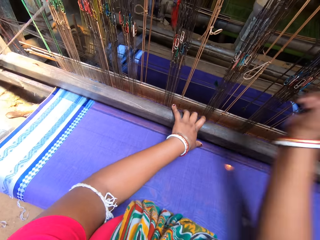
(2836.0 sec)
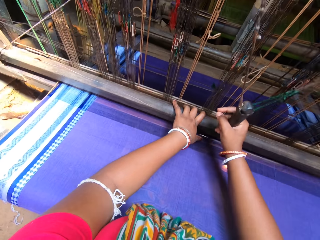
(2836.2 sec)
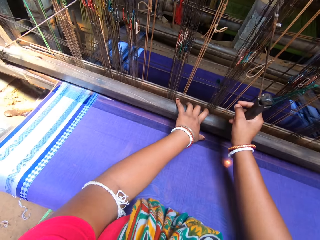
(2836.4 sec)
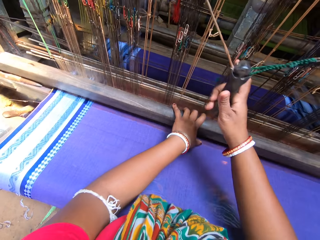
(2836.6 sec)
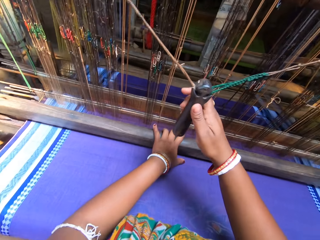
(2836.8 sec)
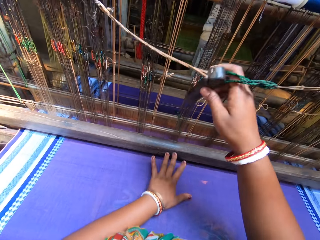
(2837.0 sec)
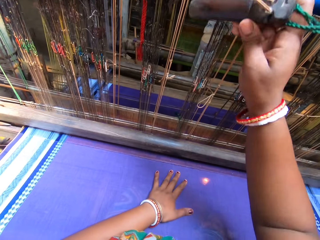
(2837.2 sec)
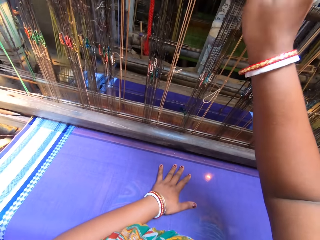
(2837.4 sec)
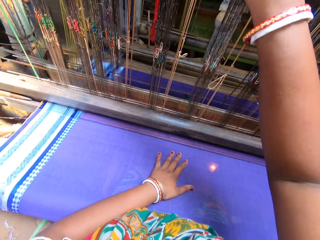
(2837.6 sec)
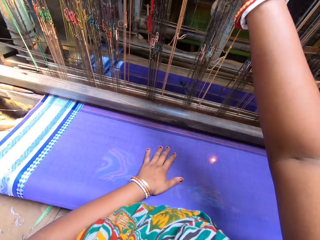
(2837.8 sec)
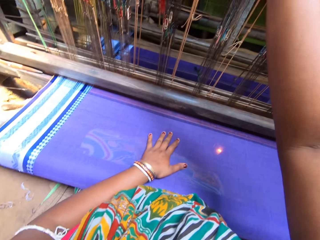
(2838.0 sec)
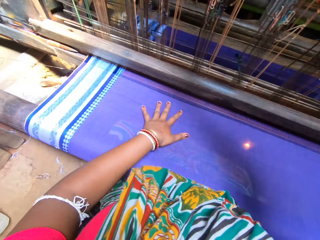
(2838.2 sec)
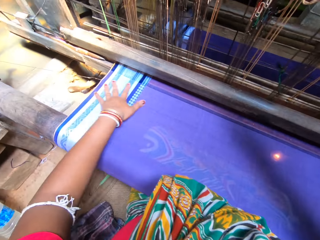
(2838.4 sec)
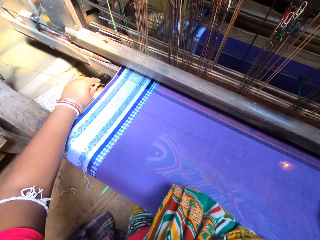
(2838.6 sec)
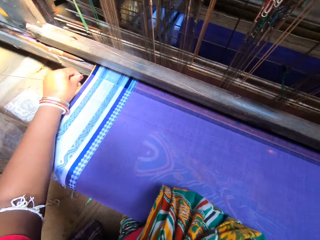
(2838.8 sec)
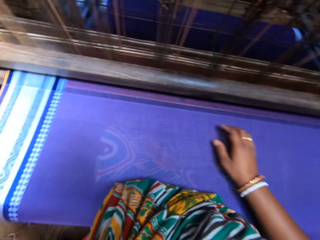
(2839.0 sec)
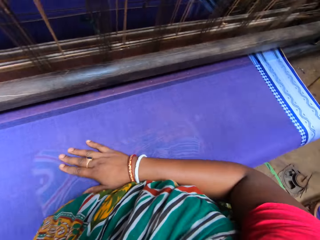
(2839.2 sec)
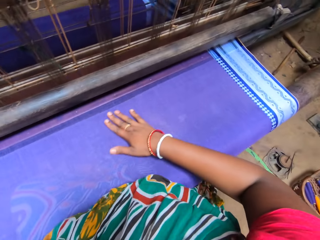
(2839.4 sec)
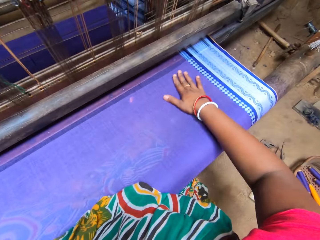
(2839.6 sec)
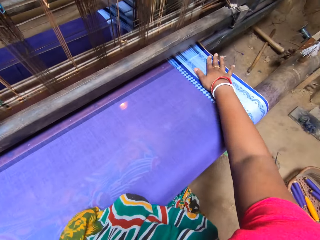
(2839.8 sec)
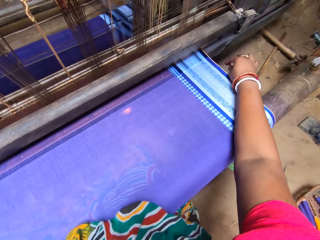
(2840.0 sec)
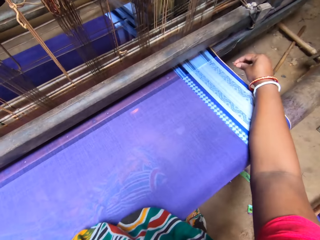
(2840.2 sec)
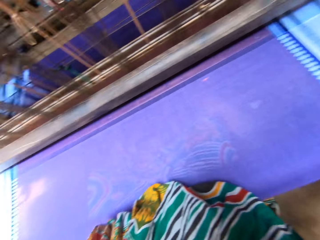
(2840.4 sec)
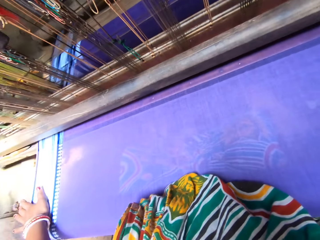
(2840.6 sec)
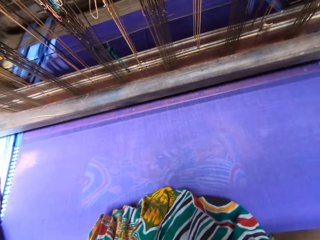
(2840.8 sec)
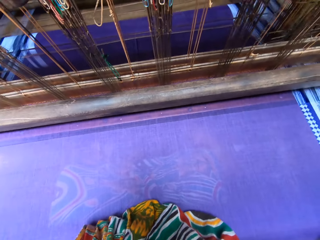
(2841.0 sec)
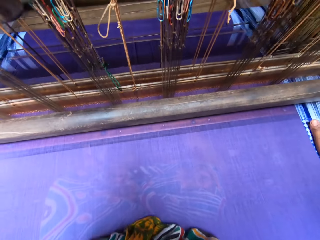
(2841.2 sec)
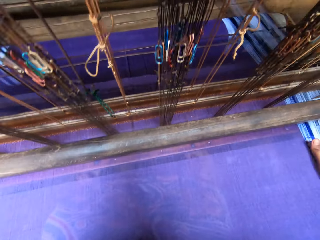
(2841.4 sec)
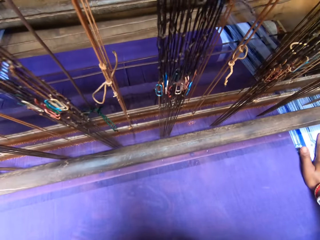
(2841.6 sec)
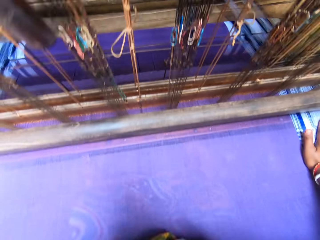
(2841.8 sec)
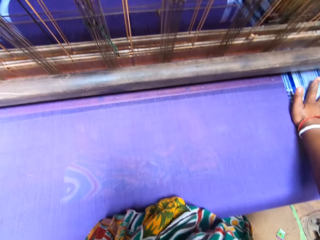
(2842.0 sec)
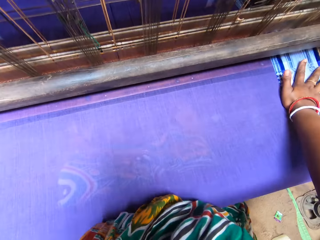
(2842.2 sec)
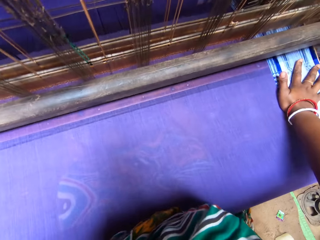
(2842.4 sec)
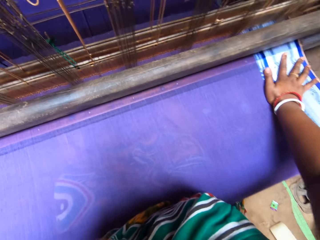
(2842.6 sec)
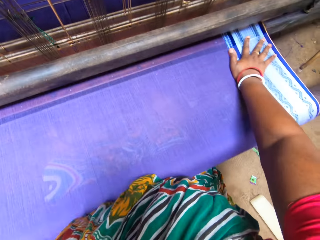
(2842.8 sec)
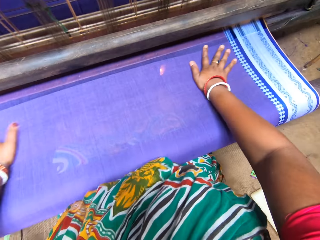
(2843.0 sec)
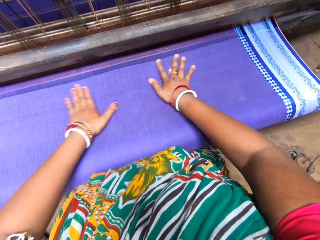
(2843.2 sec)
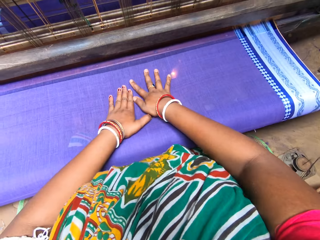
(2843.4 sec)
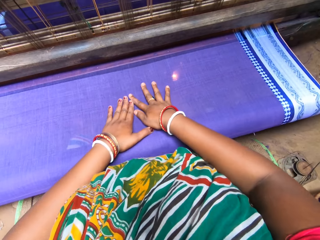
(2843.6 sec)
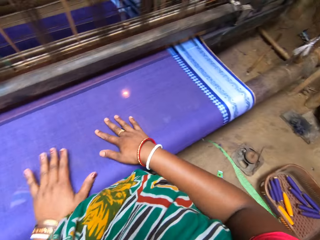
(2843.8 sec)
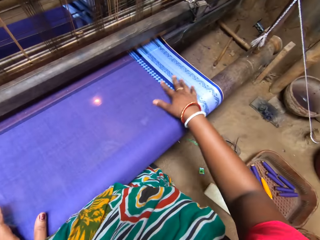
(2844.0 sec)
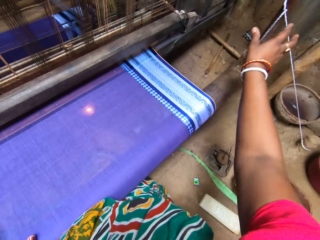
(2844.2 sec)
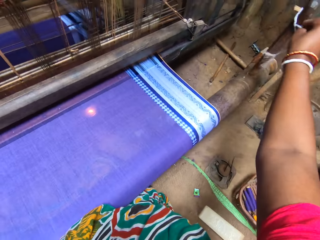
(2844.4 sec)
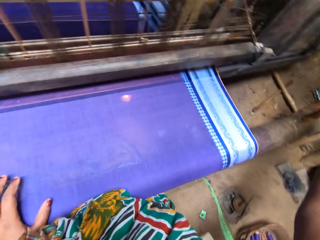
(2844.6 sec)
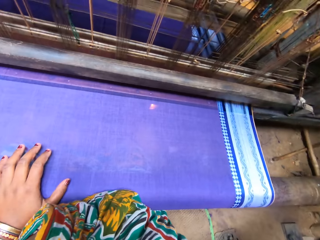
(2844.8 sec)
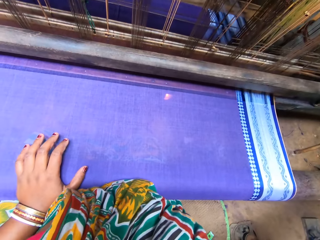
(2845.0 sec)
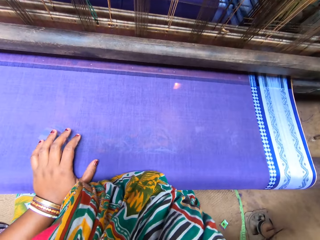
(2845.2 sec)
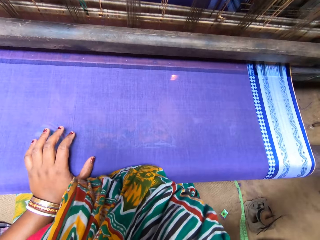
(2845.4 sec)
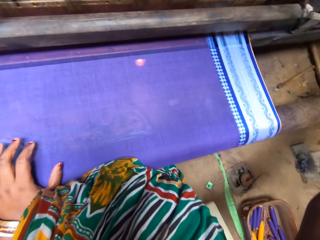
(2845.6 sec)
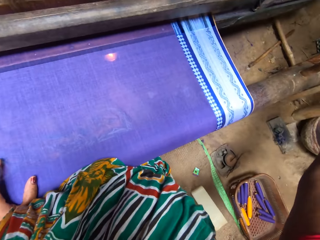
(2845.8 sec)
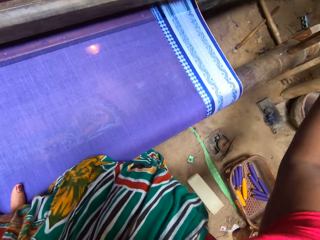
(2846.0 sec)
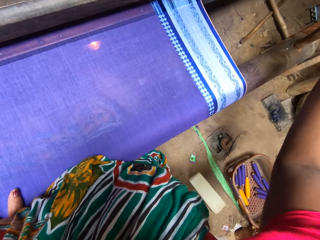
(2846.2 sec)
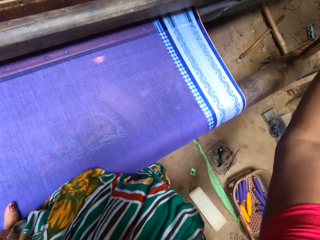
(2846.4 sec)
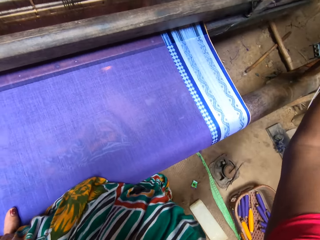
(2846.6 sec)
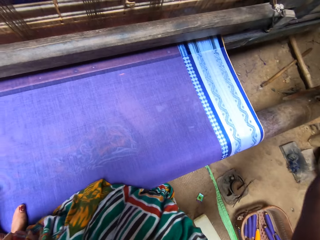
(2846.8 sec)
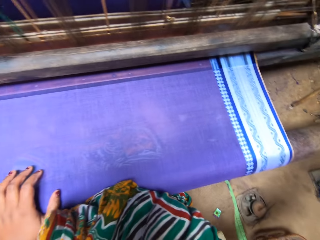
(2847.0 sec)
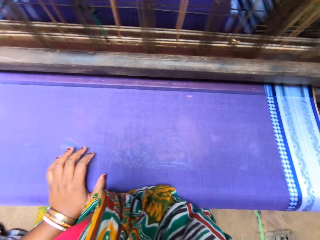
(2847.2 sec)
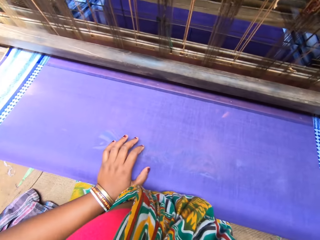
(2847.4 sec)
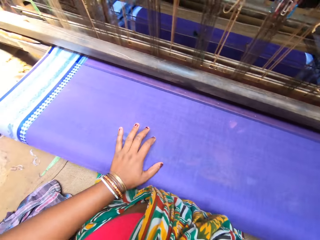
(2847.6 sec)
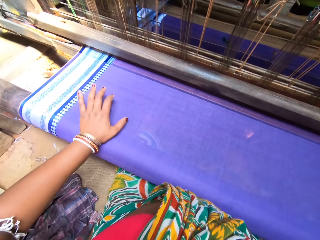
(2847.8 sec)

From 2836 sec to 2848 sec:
The camera wearer stops the warp. She moves her left hand across the fabric. She adjusts the yarn with her left hand. She pulls the yarn. She moves her right hand across the fabric. She adjusts the yarn with her right hand. She holds on to a needle. She moves both hands across the fabric. She flattens the fabric. She adjusts the rope of the loom machine with her right hand. She holds on to the yarn.

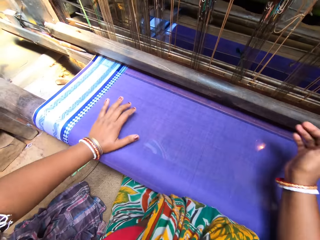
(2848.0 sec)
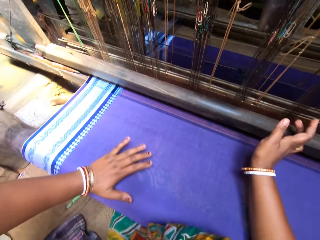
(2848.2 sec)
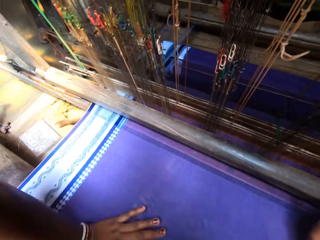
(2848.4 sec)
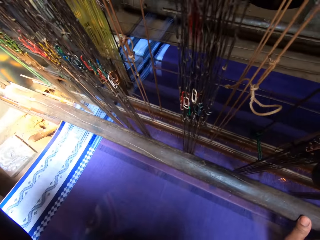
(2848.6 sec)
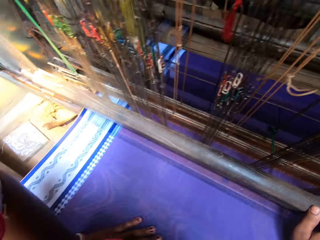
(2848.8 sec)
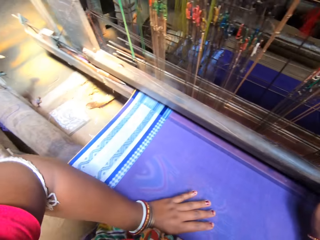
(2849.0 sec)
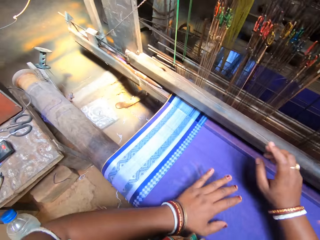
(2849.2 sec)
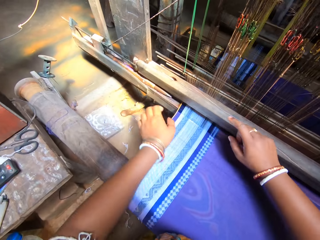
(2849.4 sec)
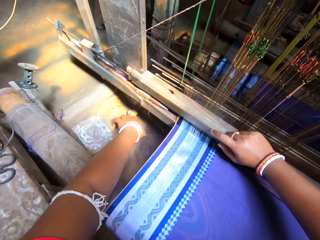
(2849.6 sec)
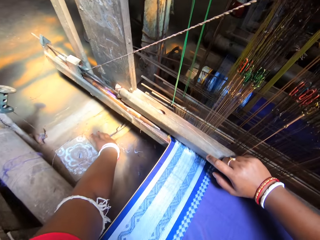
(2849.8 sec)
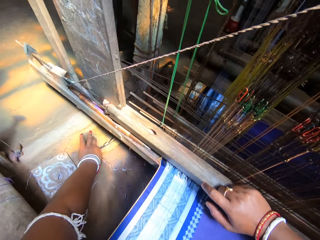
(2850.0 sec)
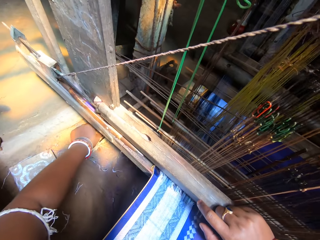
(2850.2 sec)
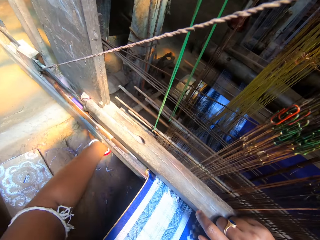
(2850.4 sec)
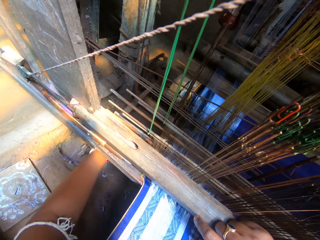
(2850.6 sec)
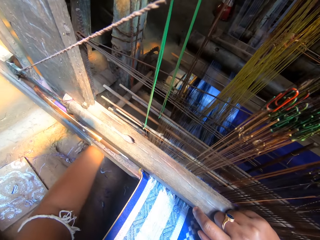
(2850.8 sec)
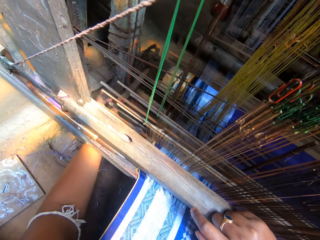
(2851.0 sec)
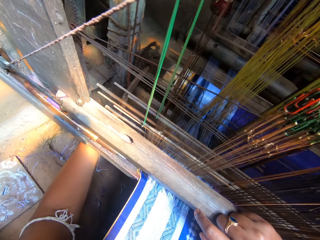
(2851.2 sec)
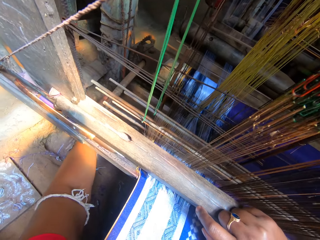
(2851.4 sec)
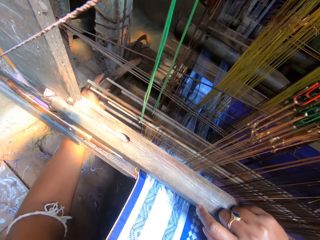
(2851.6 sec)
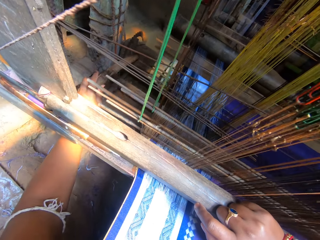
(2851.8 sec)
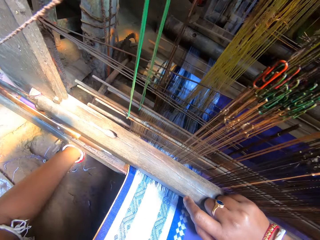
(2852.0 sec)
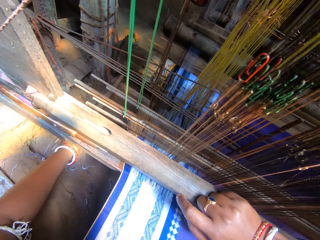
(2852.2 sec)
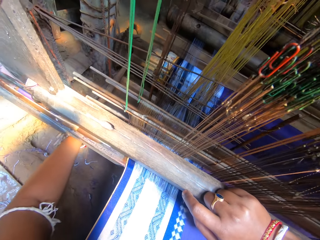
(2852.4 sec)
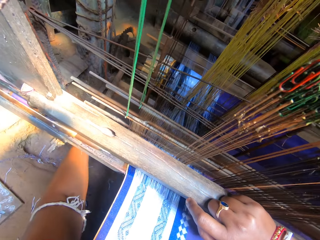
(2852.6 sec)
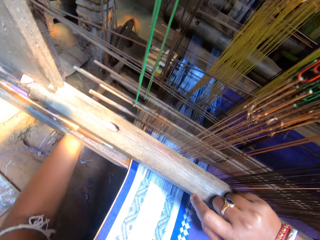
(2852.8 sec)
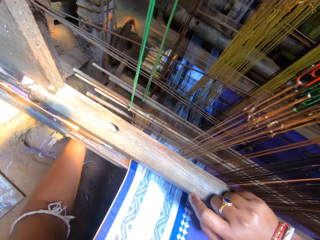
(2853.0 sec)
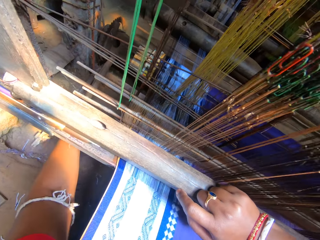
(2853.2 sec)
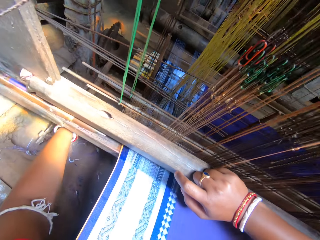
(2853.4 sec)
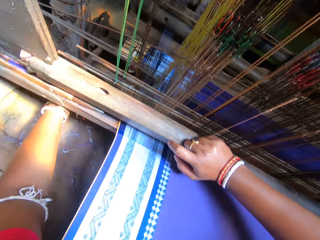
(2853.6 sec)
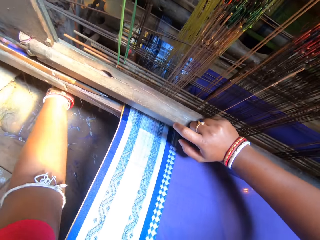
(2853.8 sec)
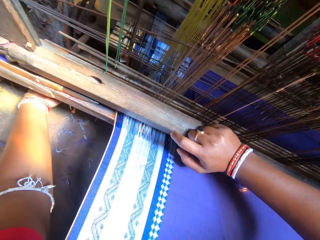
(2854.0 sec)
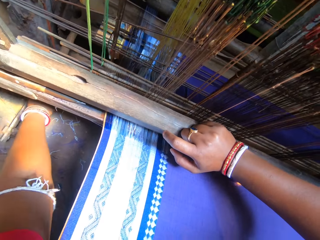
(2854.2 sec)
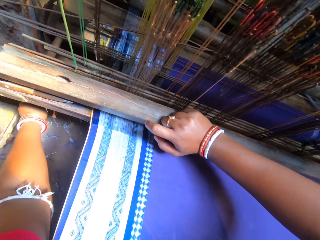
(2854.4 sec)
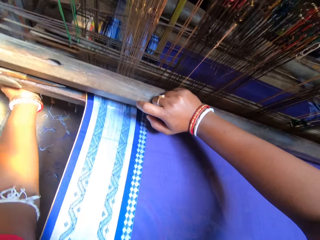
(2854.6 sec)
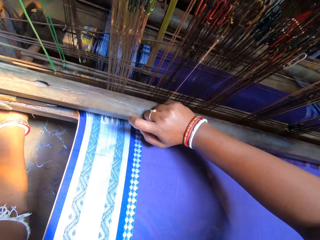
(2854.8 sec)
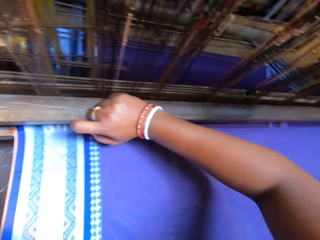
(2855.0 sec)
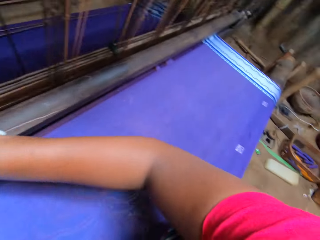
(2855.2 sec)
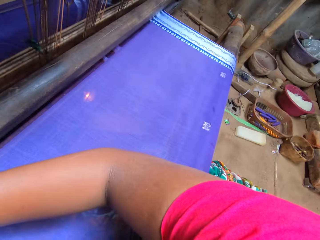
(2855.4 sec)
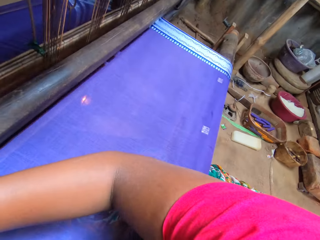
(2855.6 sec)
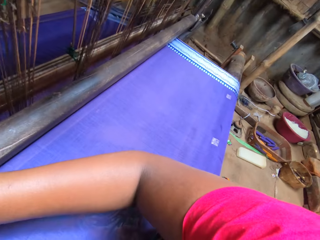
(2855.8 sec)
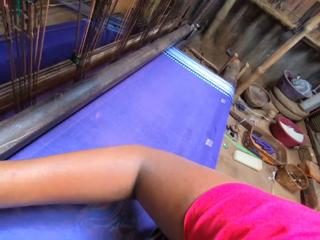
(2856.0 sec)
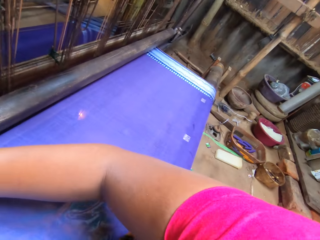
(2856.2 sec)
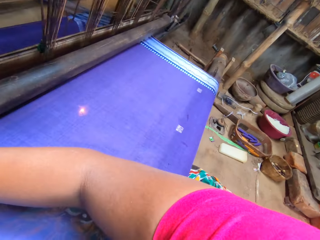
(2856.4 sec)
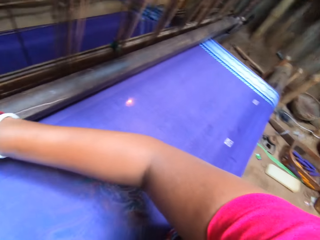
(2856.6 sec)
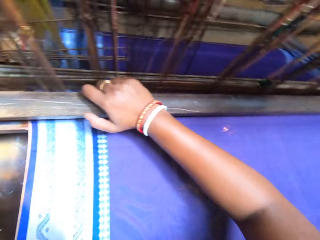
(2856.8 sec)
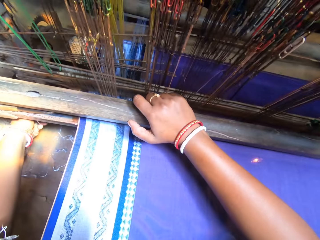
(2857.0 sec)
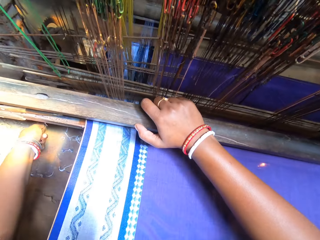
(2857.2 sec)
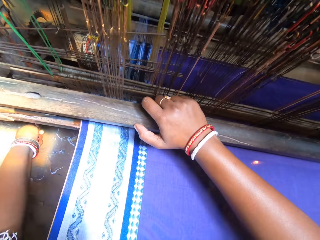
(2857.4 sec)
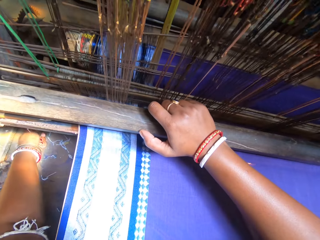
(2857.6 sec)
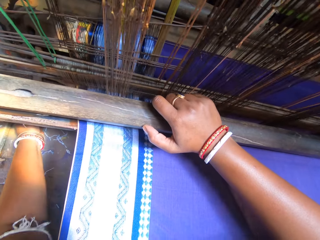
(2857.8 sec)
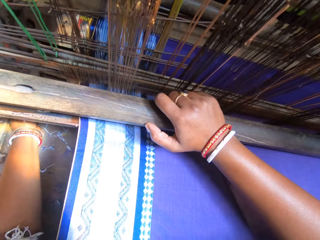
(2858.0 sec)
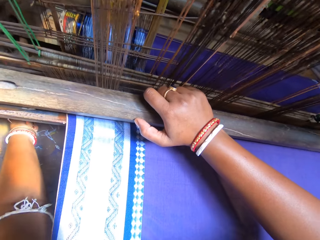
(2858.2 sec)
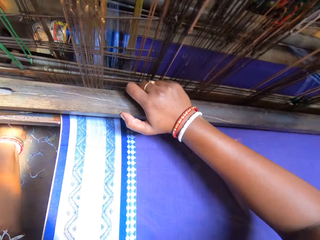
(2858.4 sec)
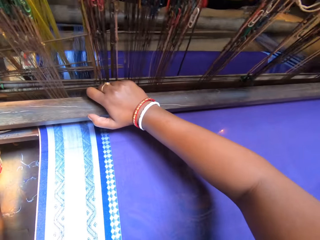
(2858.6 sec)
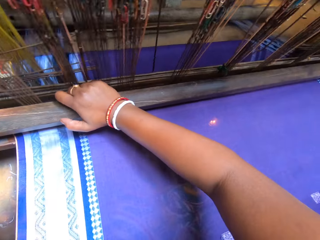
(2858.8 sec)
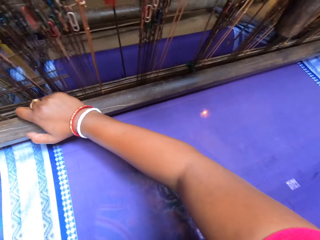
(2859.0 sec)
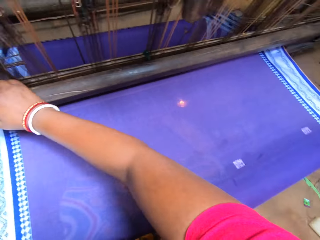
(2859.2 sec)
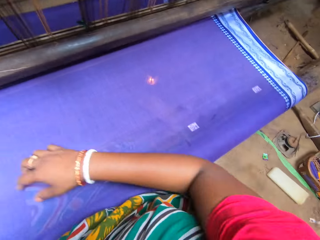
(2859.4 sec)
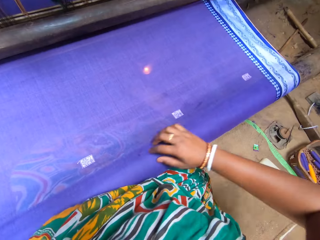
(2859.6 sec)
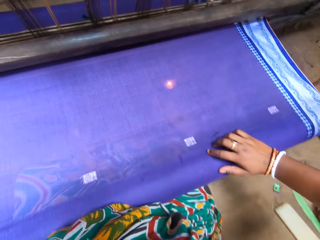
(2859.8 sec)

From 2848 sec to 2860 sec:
The camera wearer moves hands. She picks a stick from the ground with her left hand. She adjusts the warp beam with the stick in her left hand.
